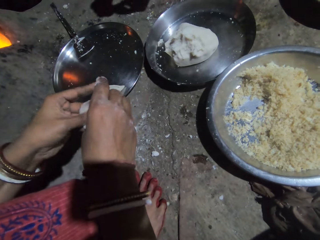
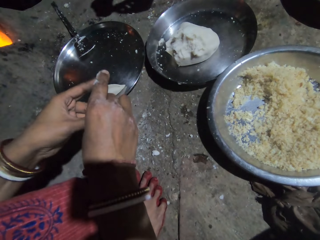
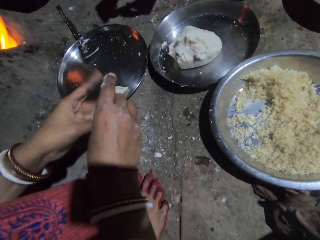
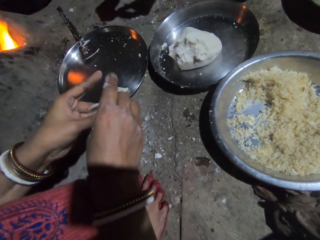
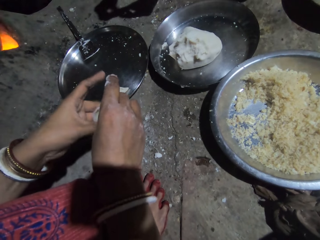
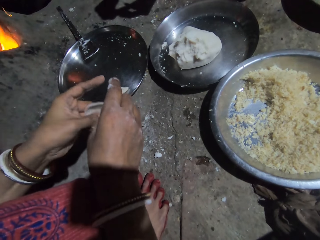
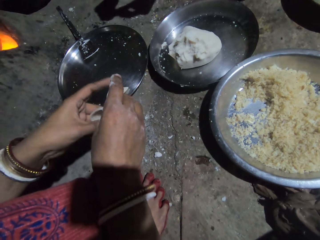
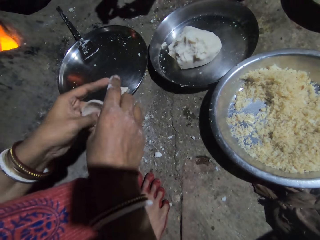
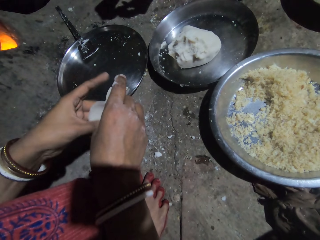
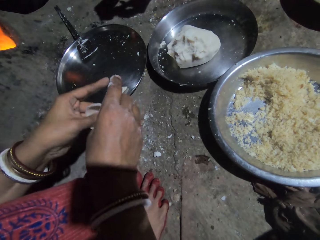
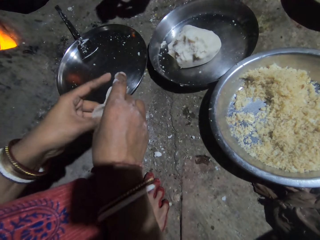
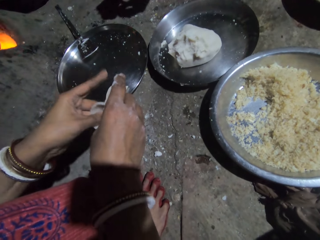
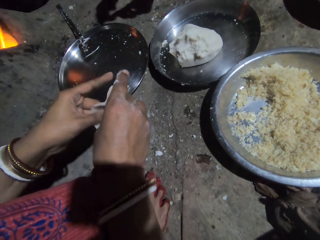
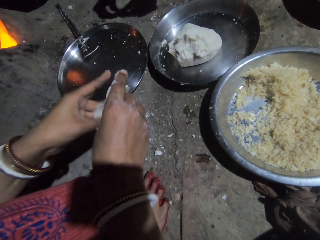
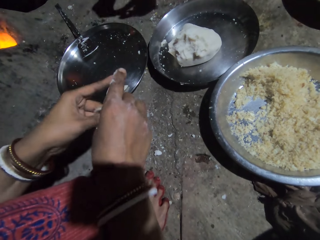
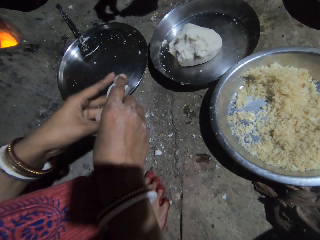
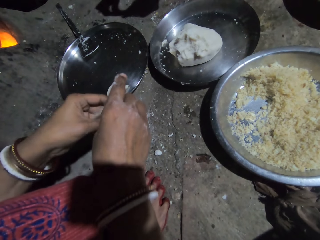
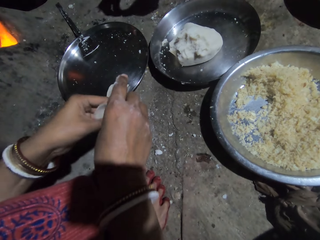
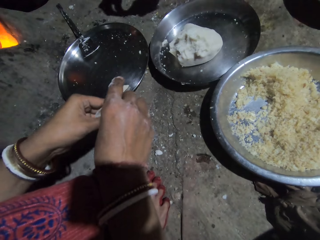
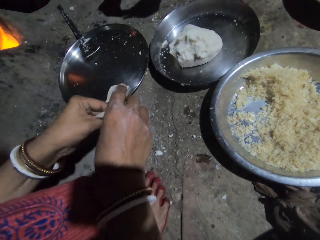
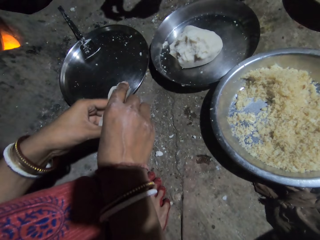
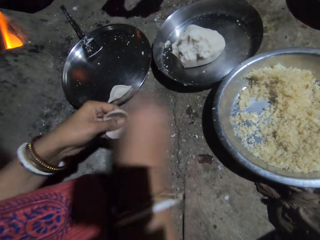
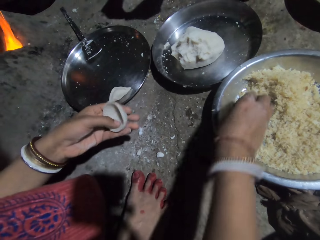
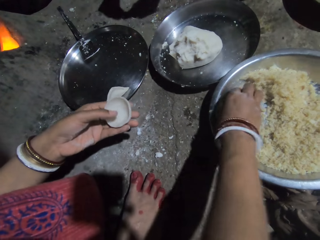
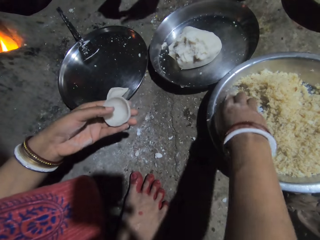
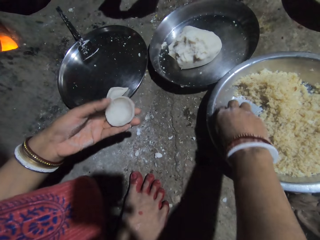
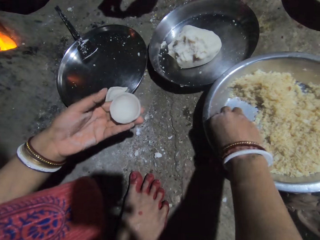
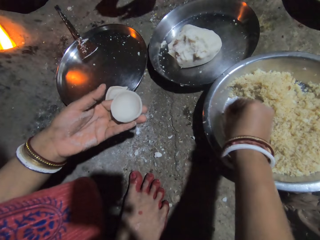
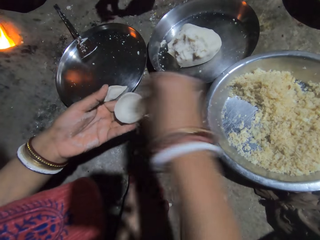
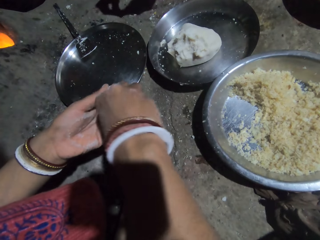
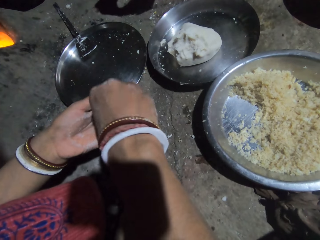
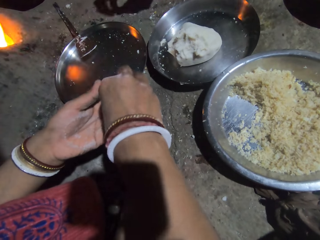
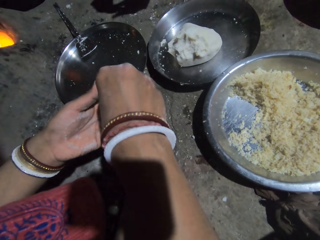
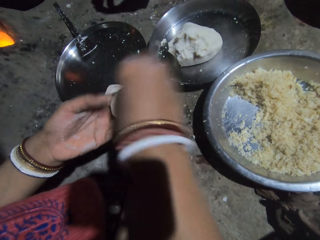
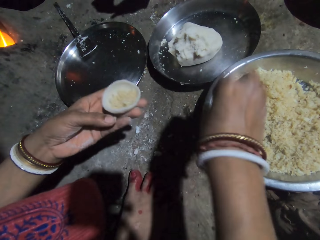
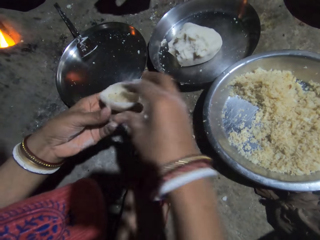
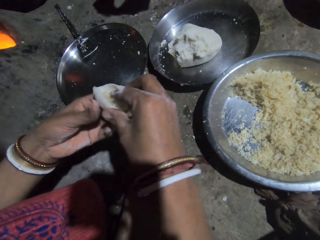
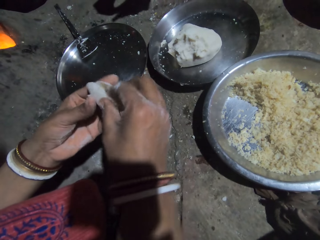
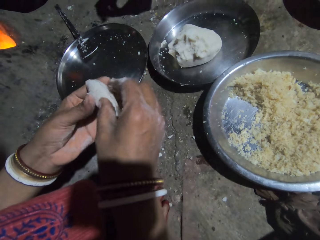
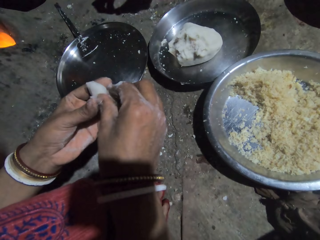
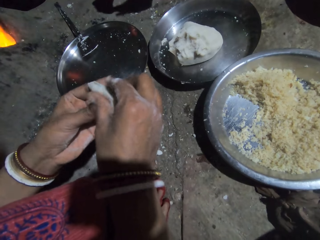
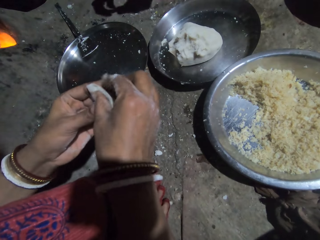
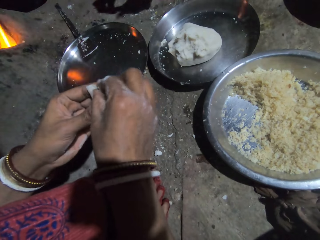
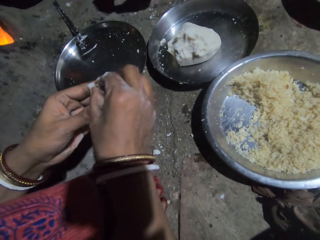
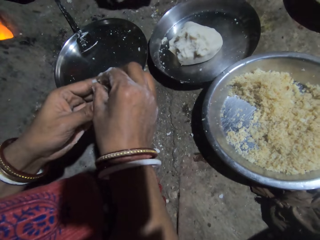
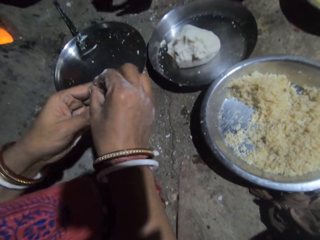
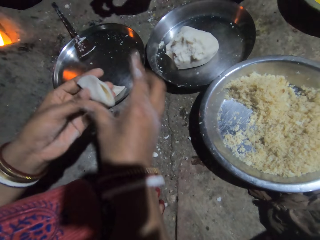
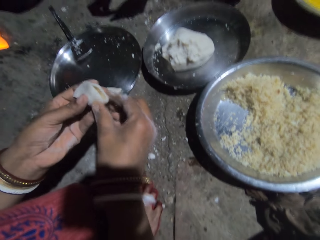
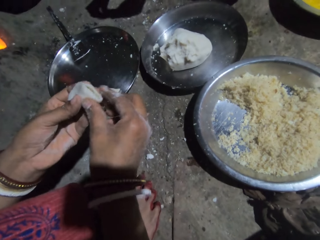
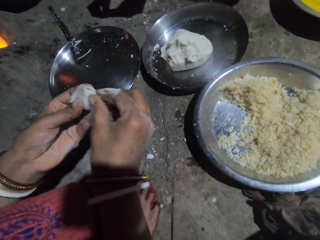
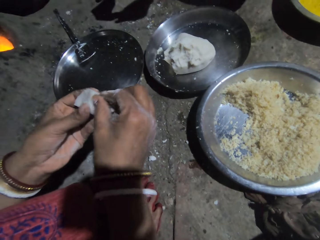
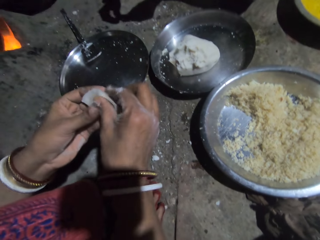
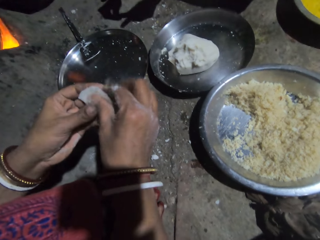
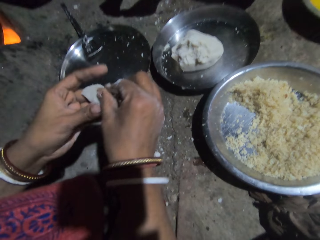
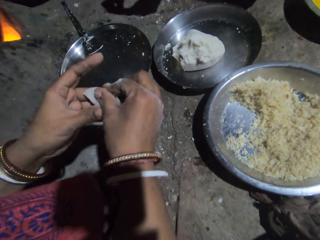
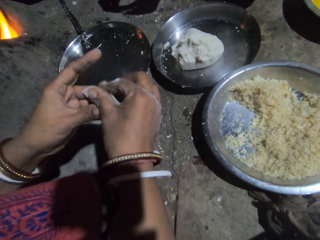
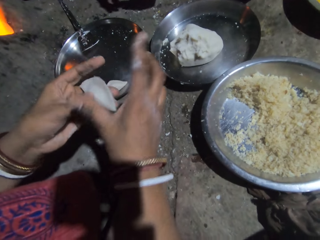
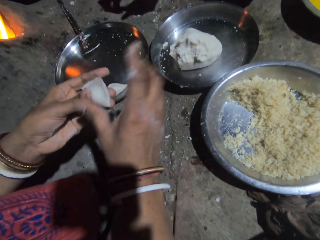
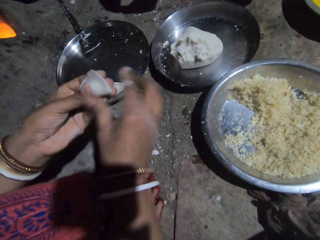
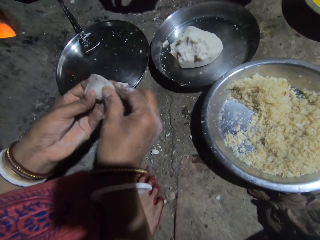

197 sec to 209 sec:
The camera wearer takes rice from the tray. A person picks up a masala. The camera wearer puts the rice in the dough. The person closes a dough. The camera wearer molds the dough.

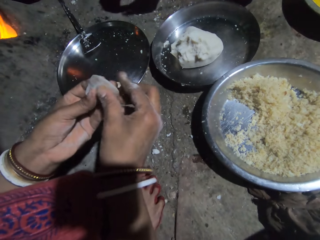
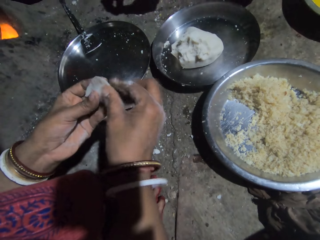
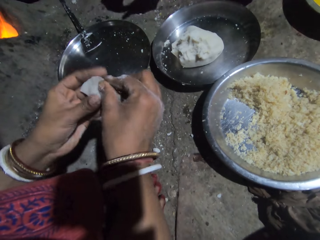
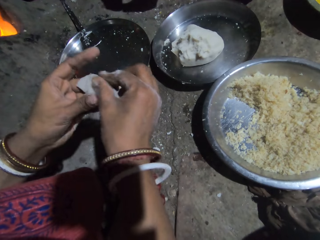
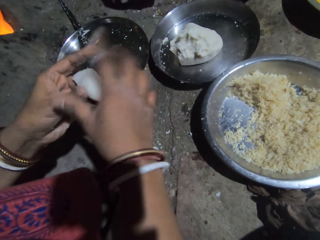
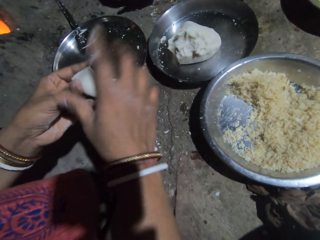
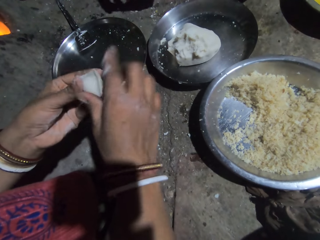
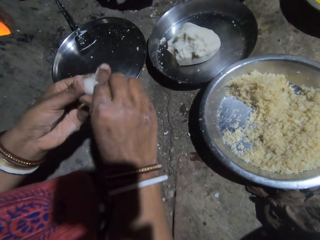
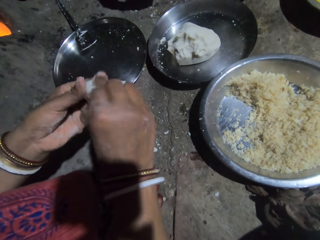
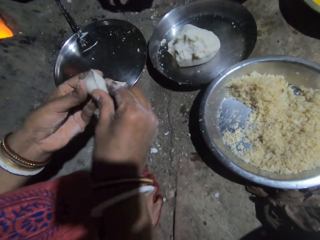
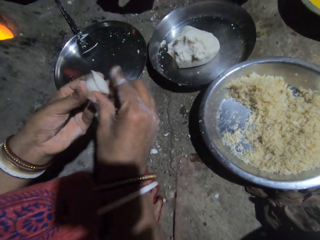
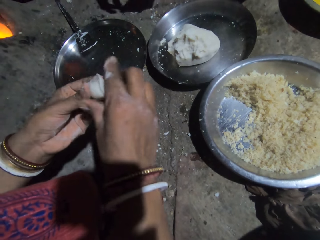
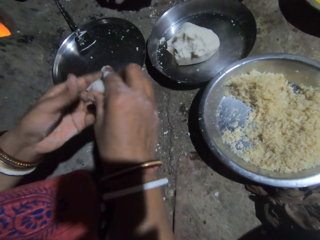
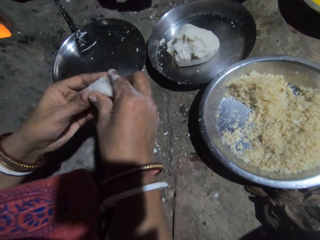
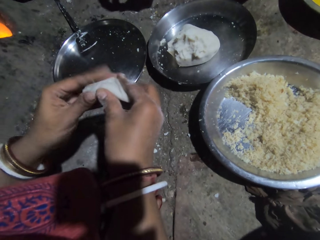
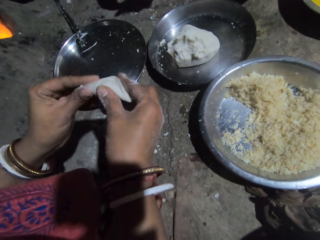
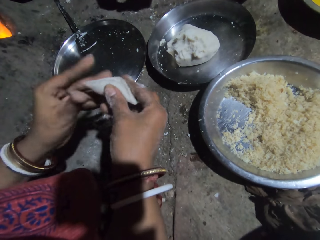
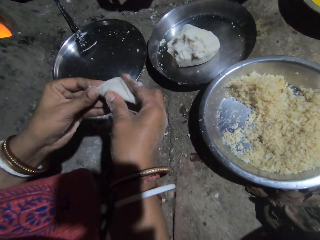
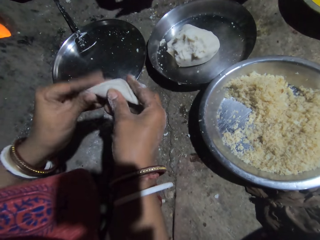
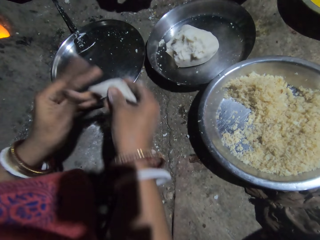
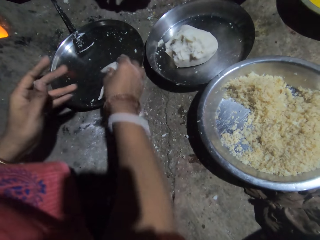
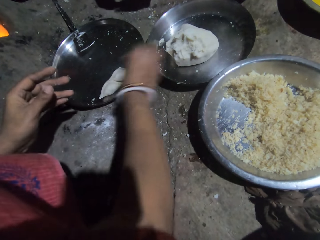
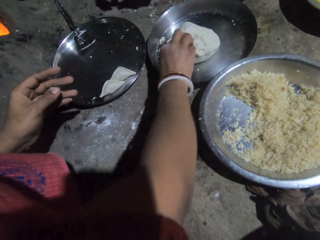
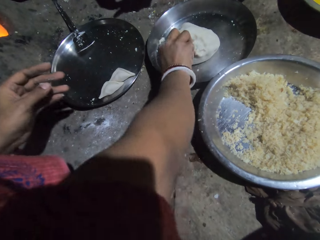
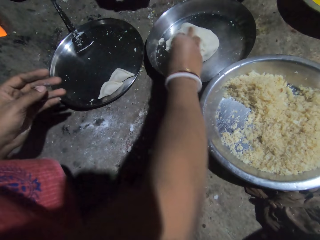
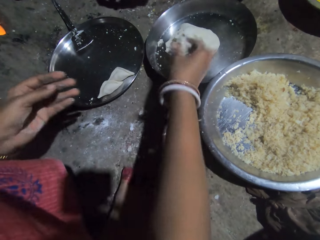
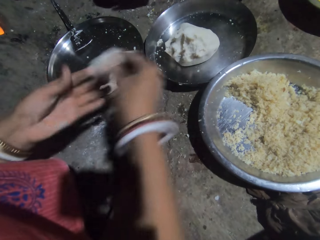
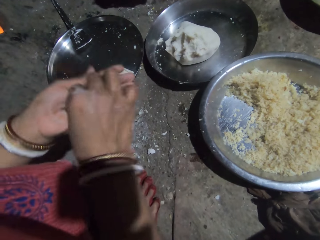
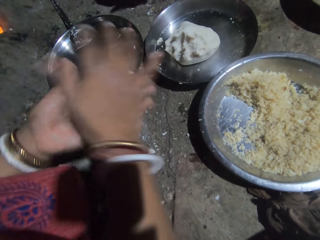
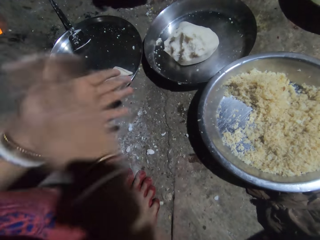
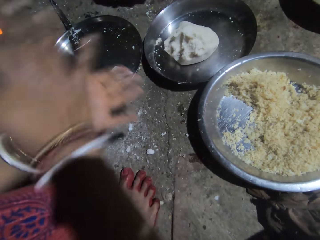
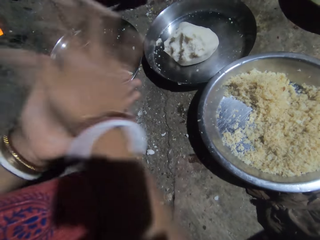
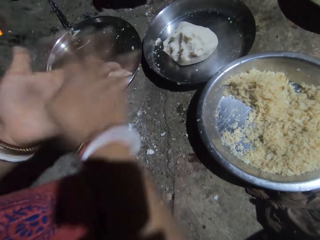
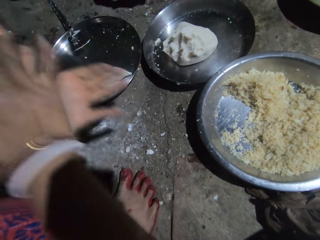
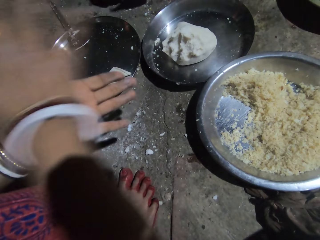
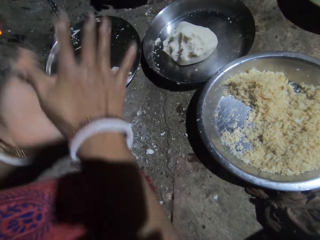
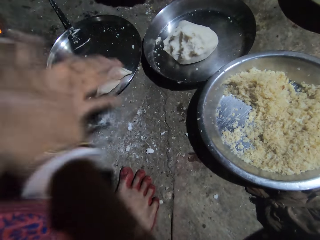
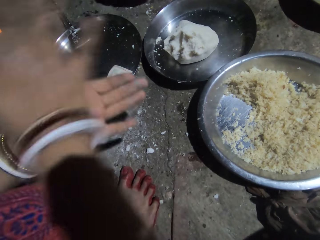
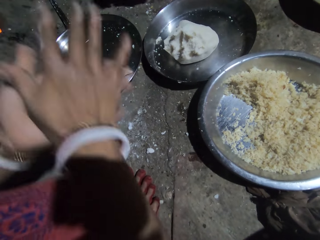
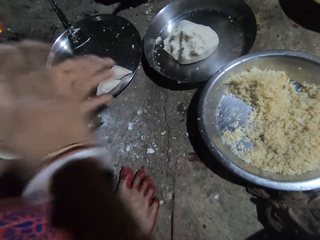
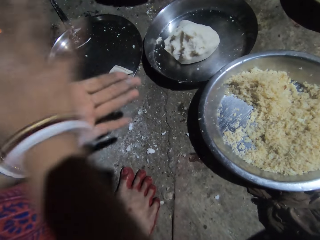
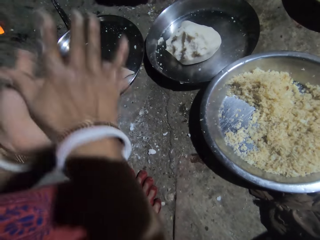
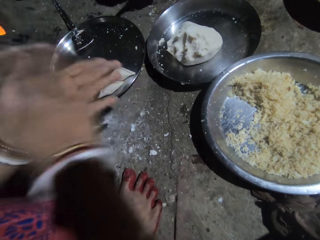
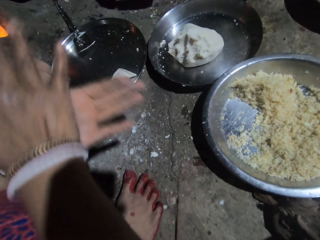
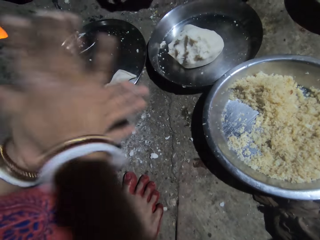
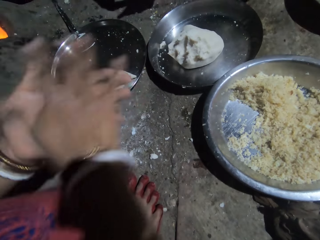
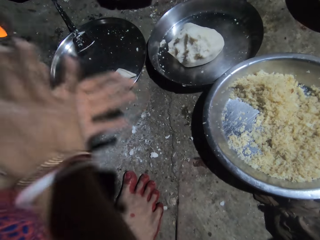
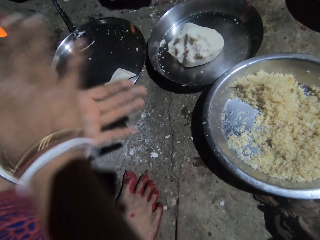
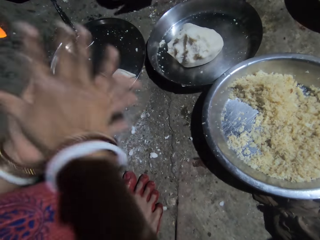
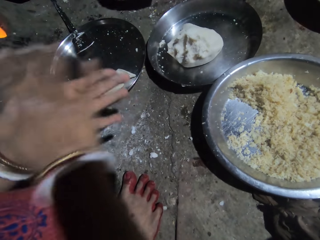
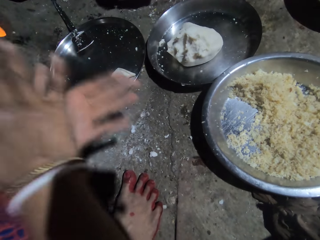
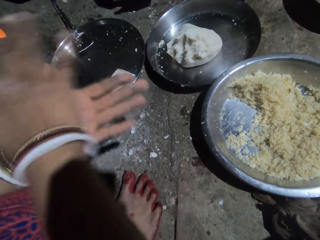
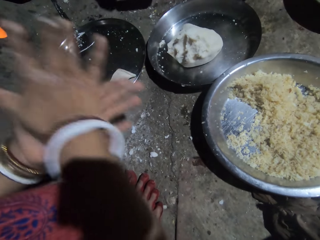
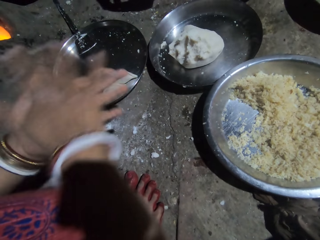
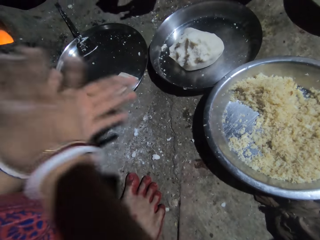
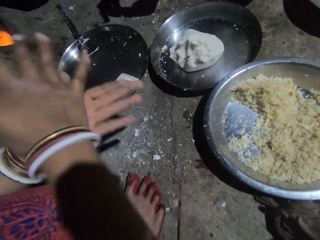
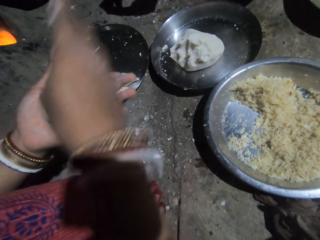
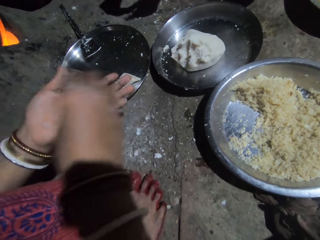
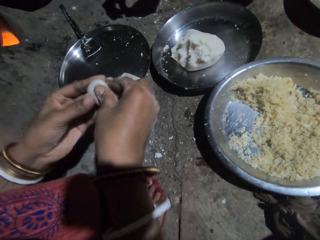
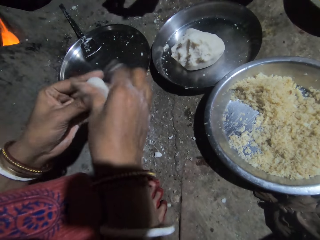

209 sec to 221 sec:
The camera wearer puts the dough in the tray. A person puts a dough on the tray. The camera wearer pinches the dough. The person pinches the dough. The camera wearer puts the dough in the hand and molds the dough. The person rolls the dough.
